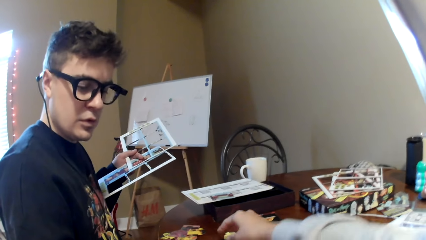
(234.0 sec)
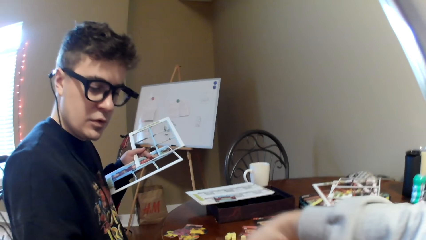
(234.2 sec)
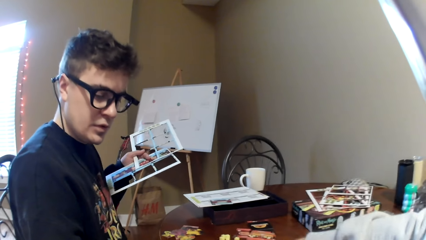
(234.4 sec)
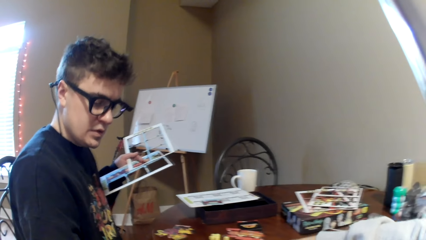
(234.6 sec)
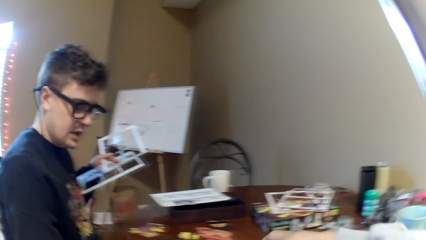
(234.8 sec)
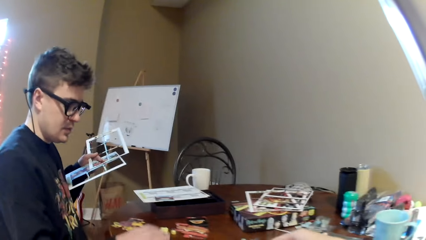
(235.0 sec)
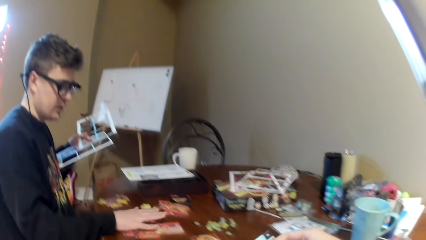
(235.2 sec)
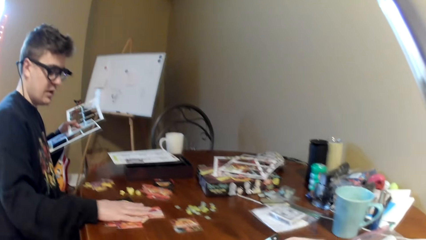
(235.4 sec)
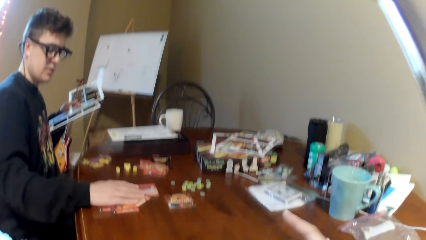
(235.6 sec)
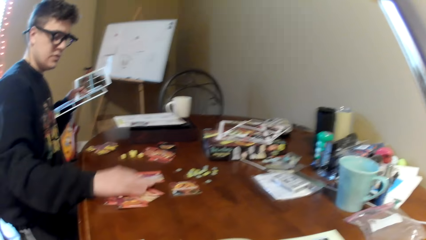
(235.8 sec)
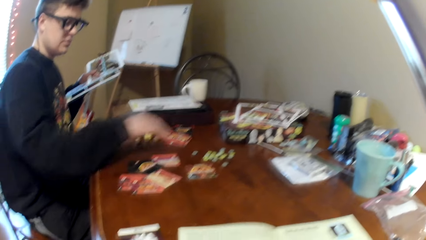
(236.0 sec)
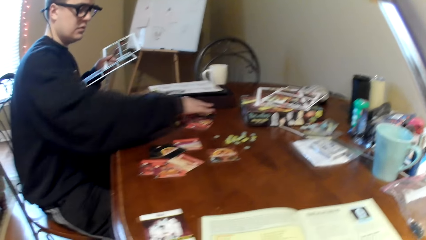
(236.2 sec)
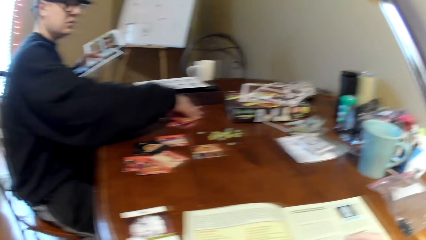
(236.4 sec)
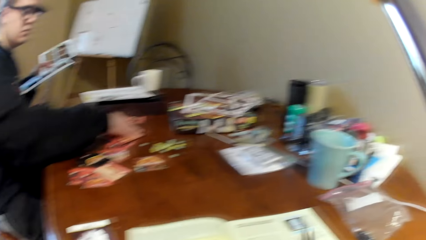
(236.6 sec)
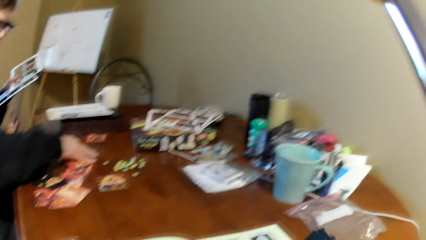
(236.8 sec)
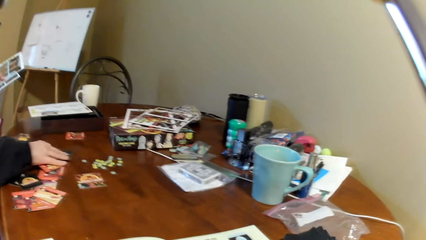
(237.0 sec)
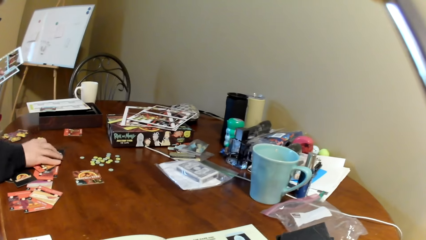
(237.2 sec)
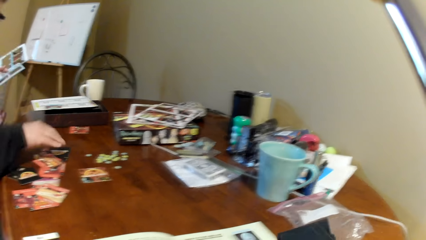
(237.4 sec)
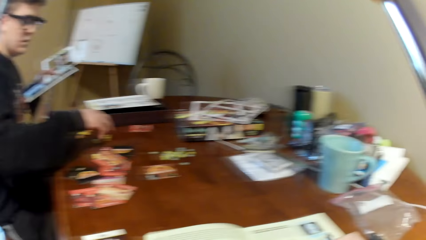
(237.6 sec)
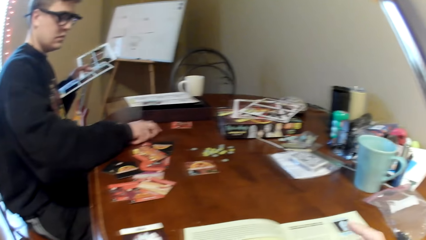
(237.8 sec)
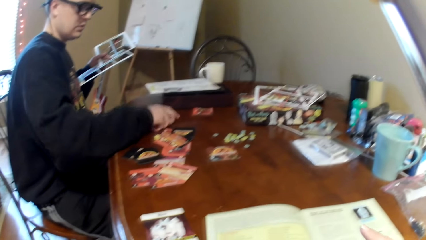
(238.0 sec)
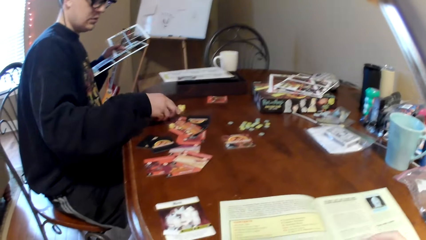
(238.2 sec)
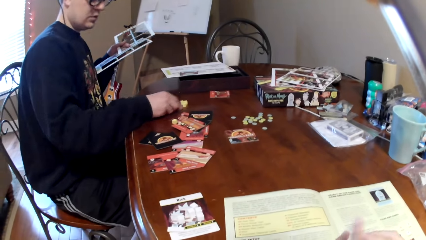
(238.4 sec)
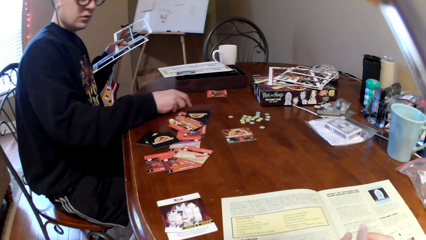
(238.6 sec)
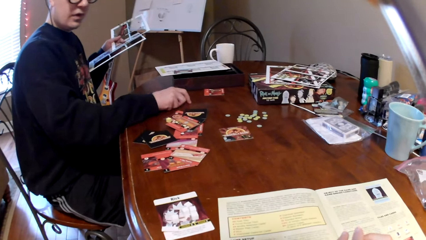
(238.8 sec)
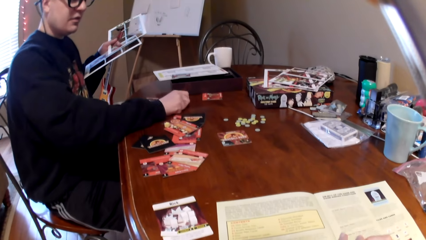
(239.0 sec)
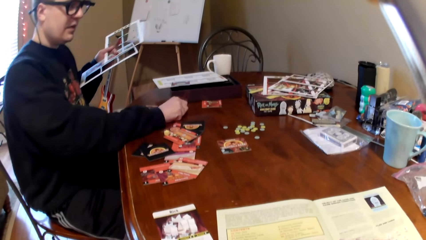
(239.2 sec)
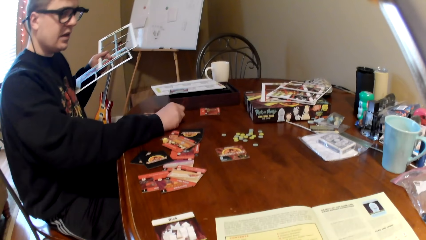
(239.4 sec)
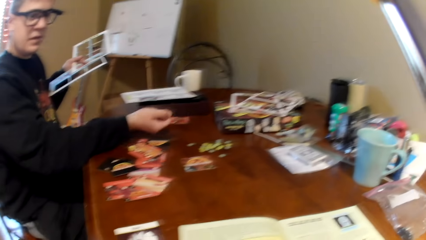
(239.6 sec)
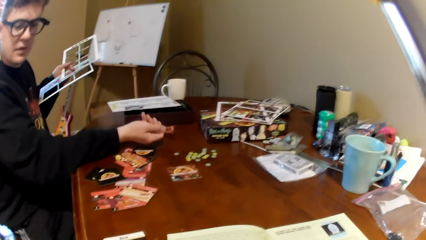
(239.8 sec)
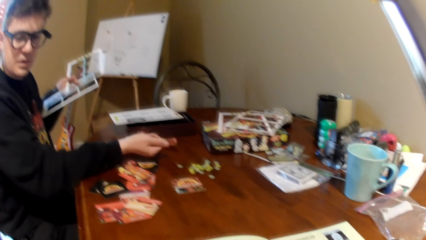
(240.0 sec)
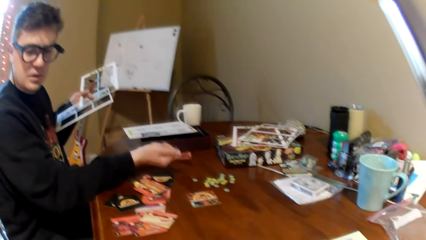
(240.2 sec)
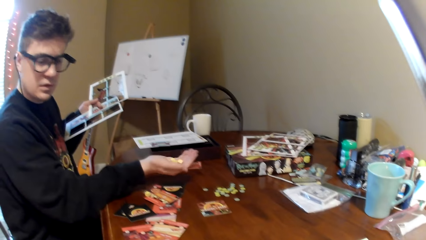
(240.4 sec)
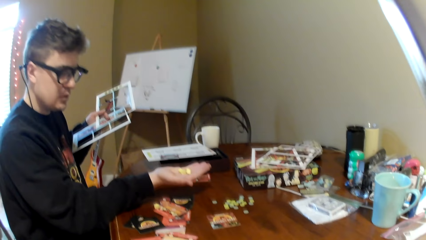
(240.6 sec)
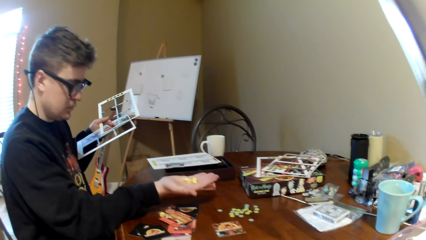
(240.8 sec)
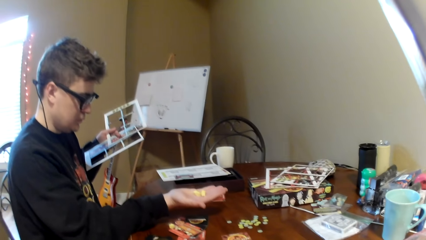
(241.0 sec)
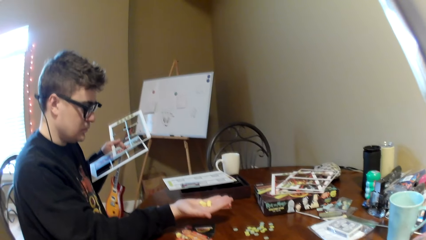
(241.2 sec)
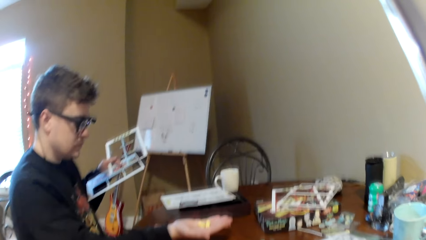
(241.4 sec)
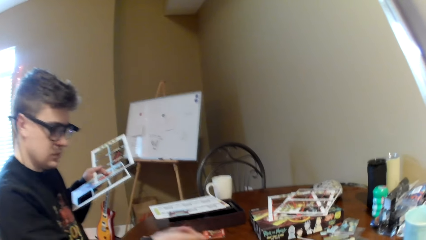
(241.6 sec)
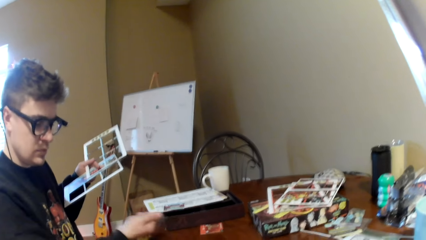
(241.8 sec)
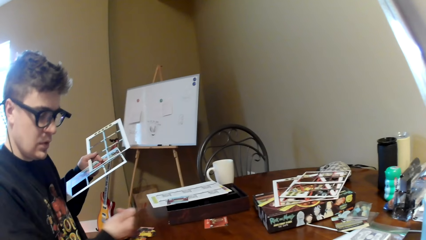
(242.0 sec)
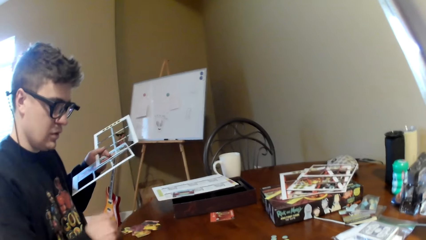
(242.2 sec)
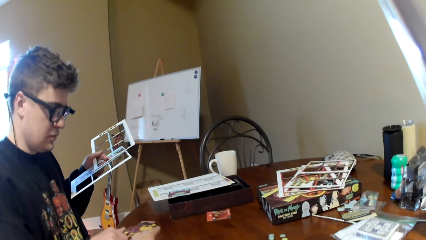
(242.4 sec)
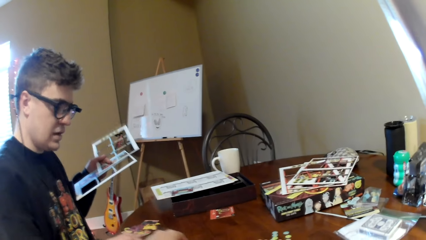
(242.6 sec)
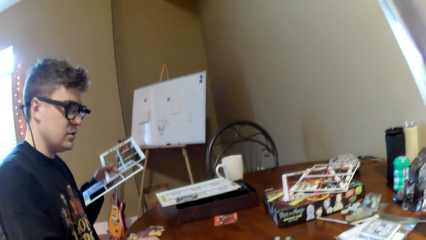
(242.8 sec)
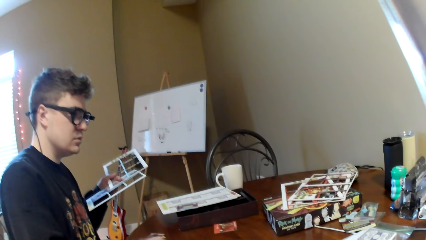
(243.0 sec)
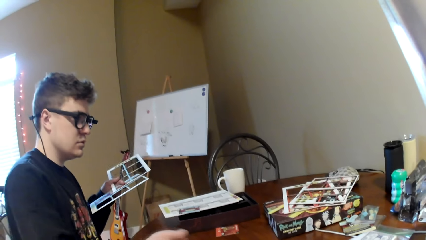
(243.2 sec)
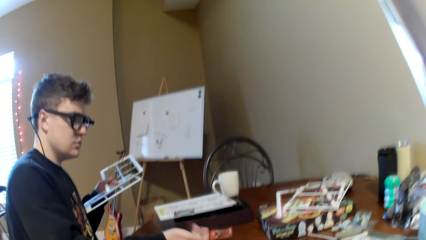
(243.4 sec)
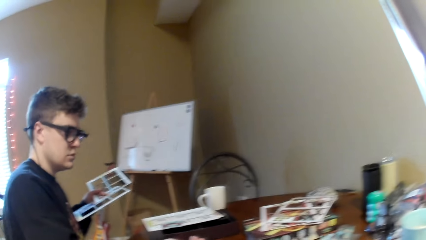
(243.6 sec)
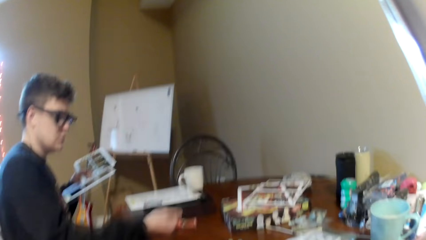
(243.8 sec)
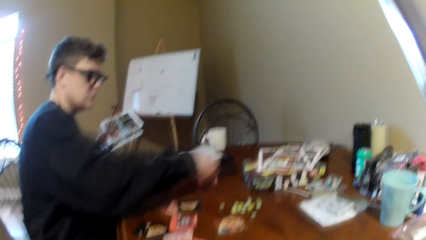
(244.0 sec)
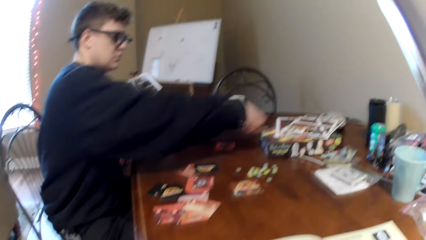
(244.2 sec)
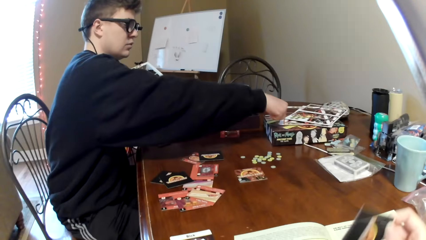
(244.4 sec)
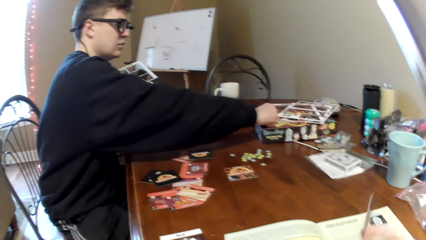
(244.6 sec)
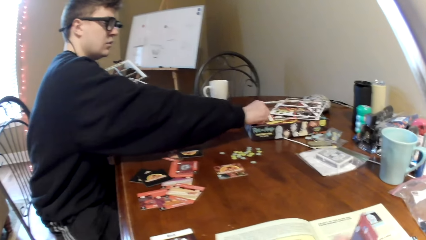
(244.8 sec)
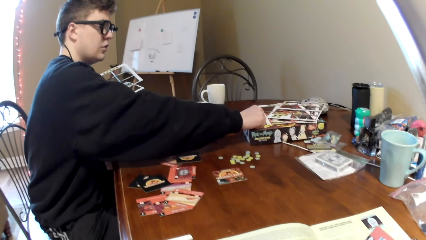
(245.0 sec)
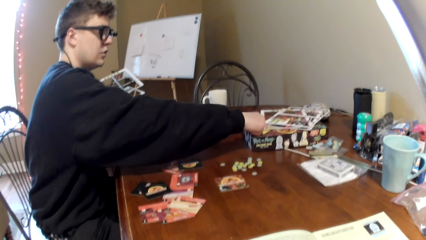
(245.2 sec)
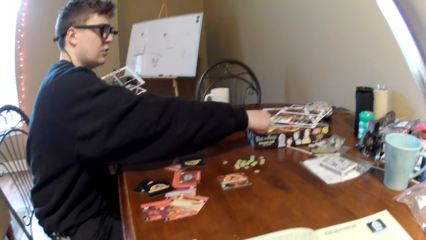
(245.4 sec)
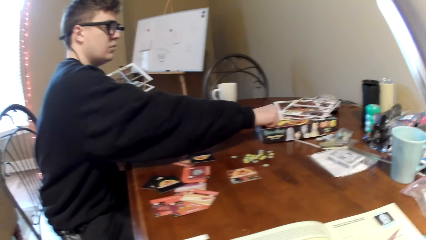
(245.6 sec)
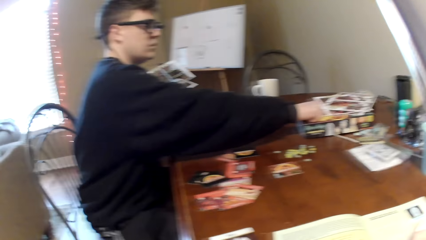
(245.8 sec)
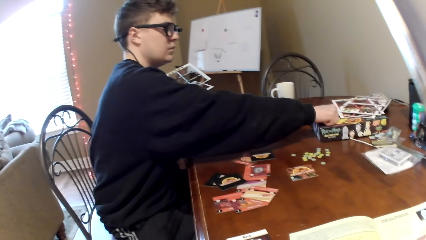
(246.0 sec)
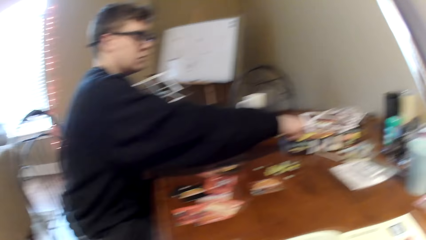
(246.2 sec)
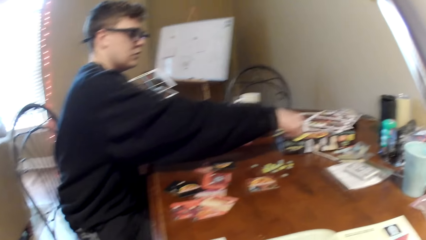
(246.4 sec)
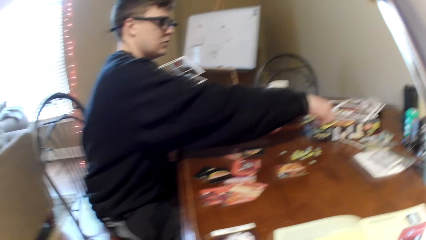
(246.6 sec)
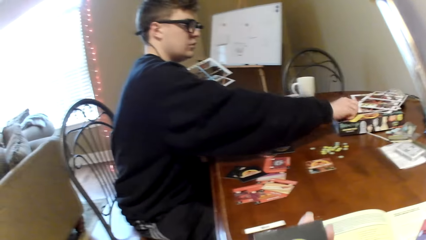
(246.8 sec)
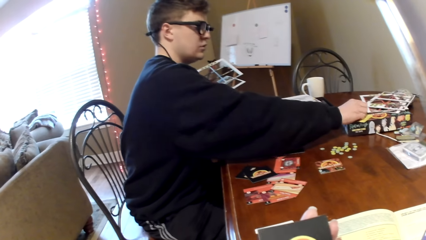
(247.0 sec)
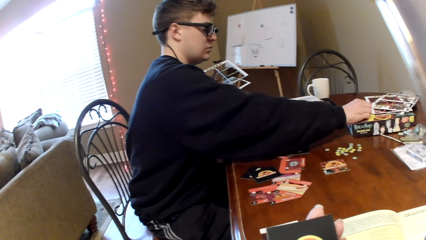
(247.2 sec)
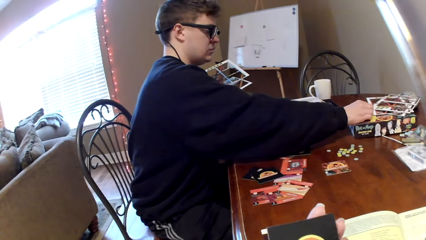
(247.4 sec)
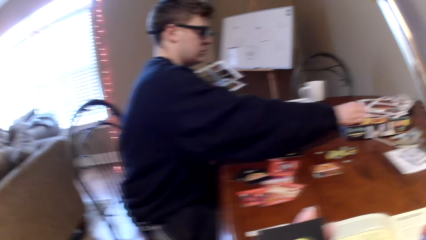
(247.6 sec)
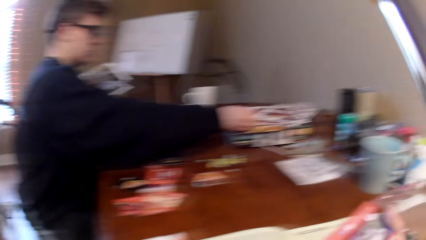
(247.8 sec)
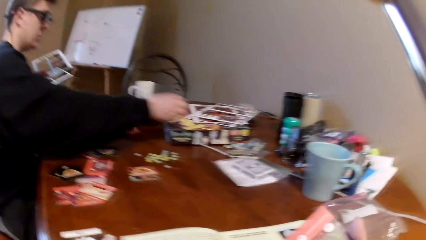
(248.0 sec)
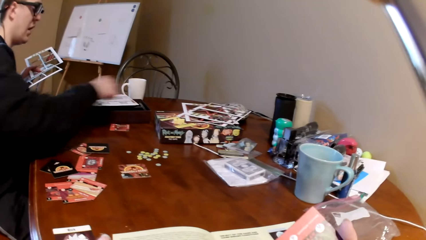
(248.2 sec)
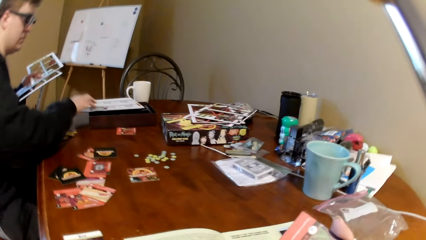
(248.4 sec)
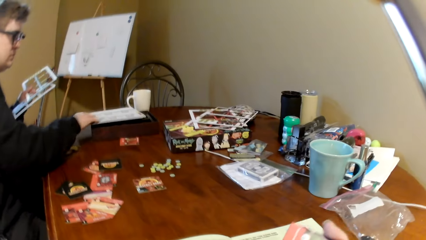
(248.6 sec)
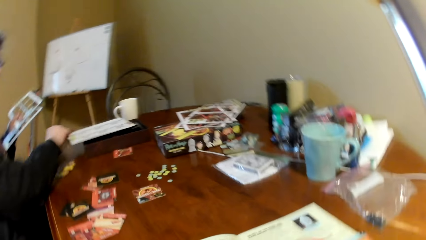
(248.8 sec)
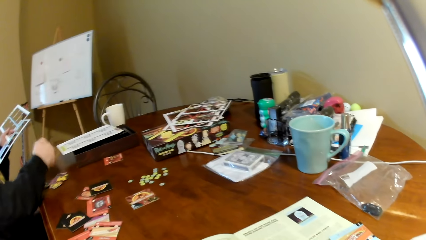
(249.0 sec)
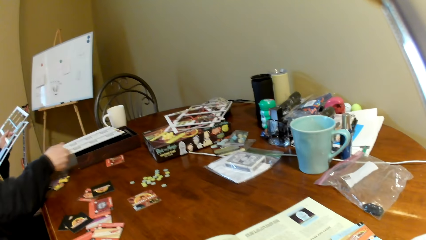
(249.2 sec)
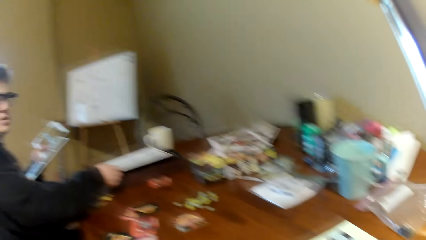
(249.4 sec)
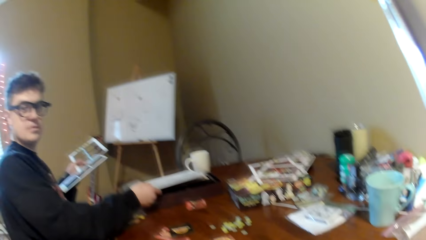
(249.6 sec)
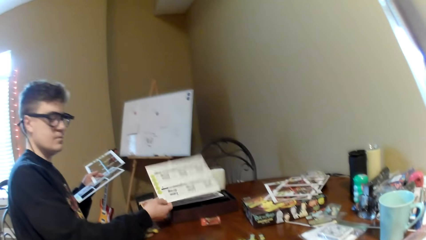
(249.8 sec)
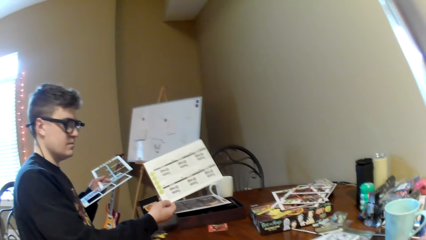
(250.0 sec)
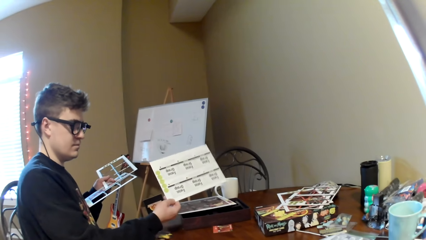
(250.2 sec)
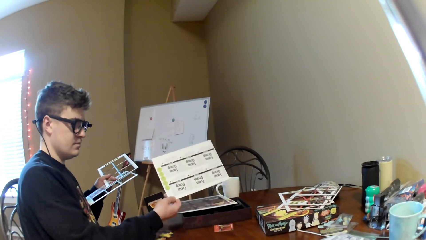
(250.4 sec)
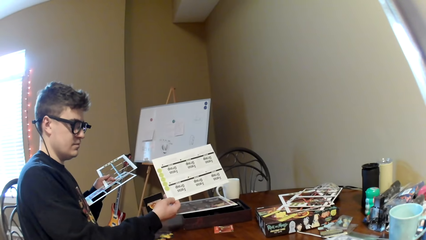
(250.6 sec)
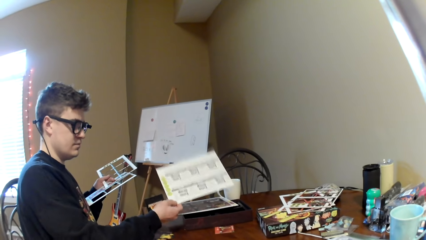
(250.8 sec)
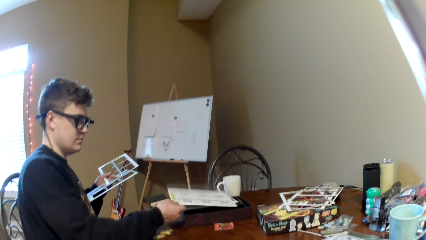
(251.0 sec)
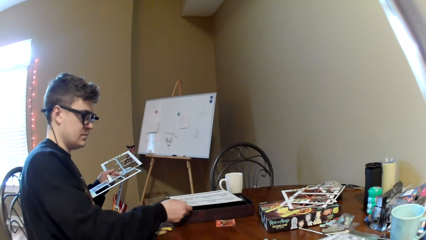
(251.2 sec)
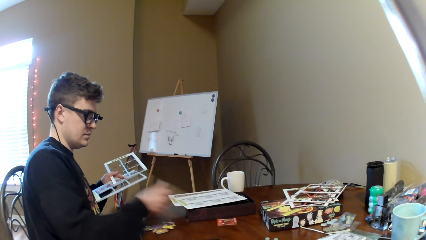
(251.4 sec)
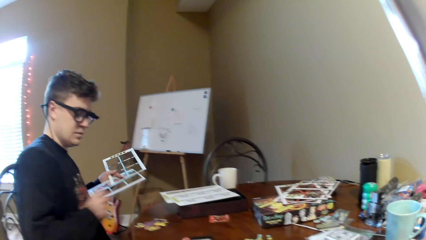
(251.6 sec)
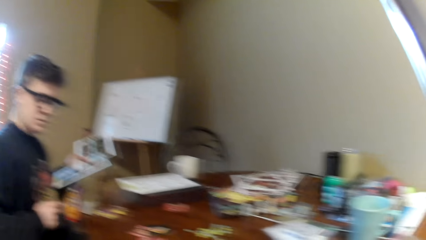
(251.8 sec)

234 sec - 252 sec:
The camera wearer touches the playing card. They hold the cards. They move the right hand. A man moves the cards on the table. The camera wearer reads a magazine. The man holds the dice and converses with the camera wearer. The man looks at the dice, looks at the poker chips and moves the right hand. The camera wearer lifts the playing card. The man puts down the dice and touches the playing card. The camera wearer holds the cards. They look at the playing card. The man converses with the camera wearer, holds the board and puts down the board.
